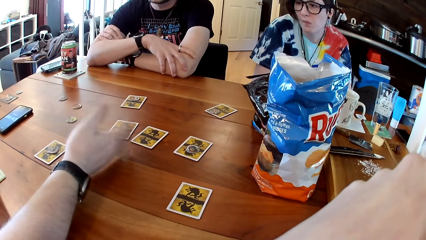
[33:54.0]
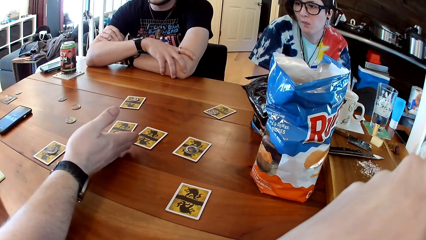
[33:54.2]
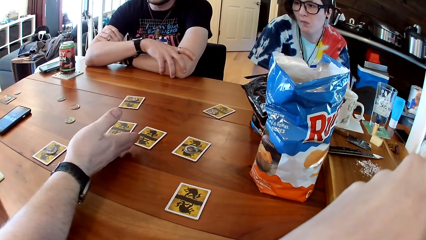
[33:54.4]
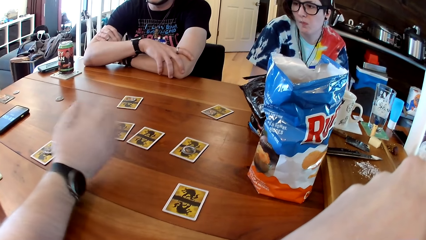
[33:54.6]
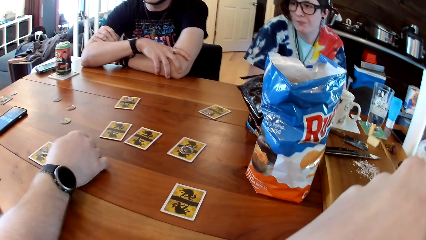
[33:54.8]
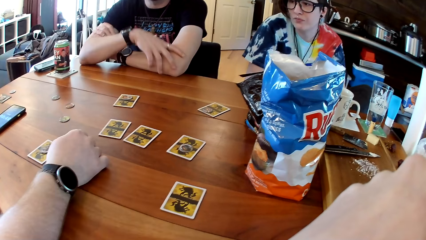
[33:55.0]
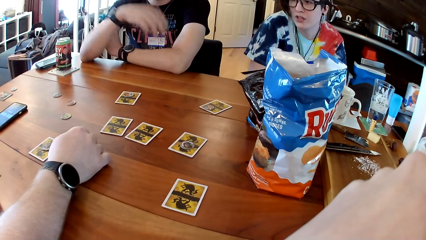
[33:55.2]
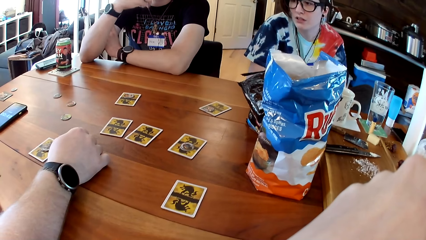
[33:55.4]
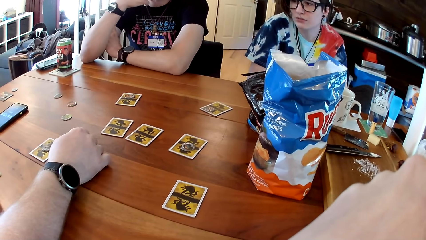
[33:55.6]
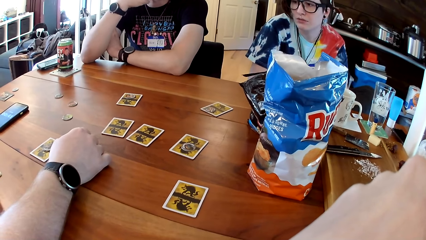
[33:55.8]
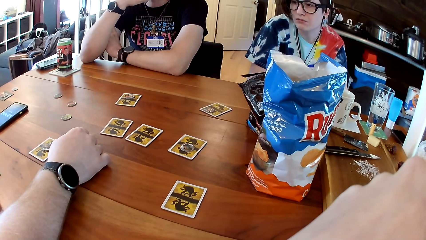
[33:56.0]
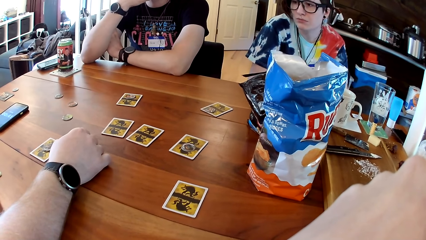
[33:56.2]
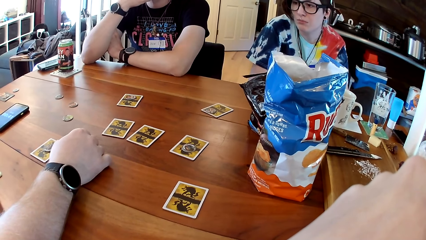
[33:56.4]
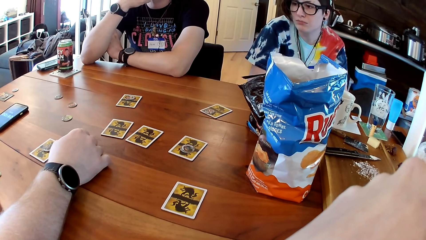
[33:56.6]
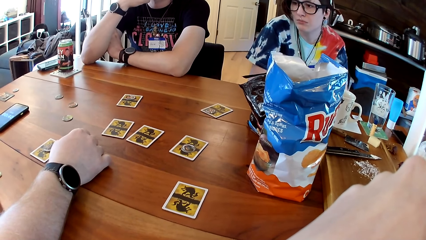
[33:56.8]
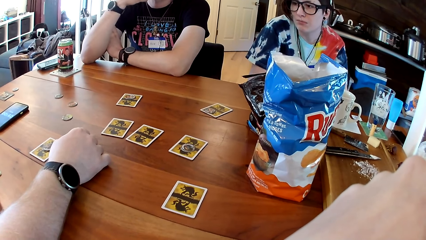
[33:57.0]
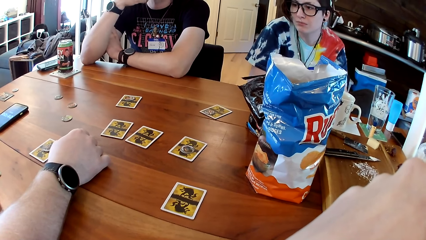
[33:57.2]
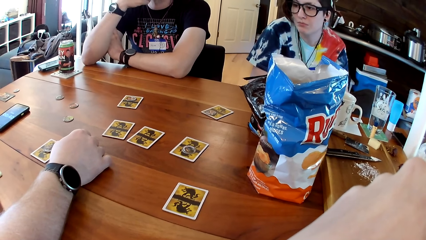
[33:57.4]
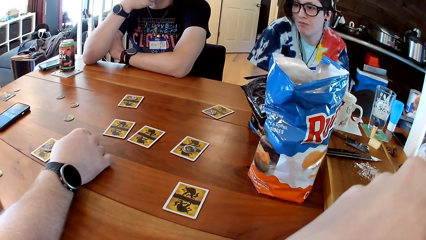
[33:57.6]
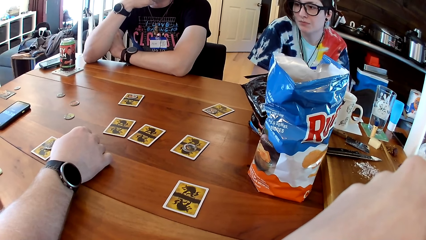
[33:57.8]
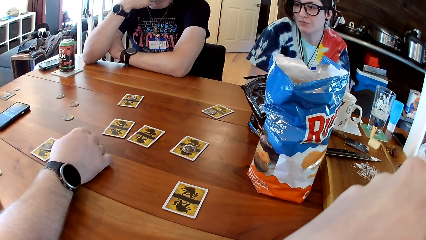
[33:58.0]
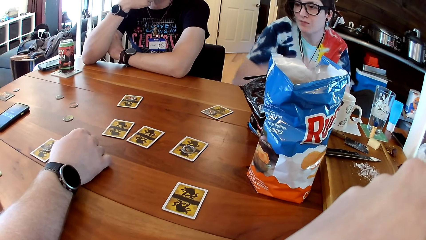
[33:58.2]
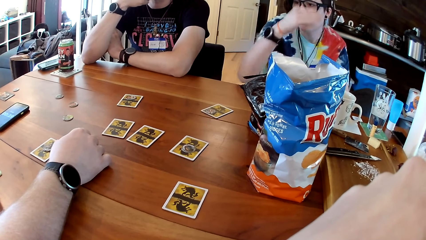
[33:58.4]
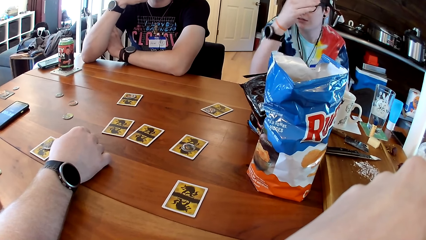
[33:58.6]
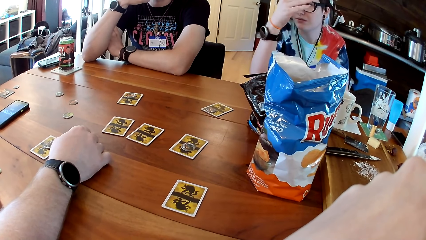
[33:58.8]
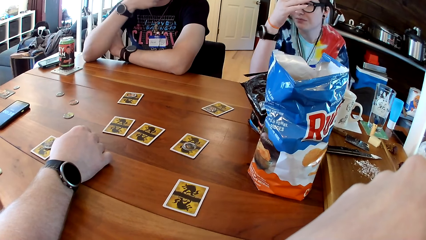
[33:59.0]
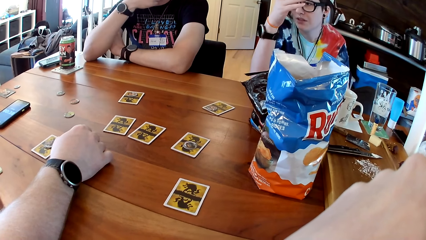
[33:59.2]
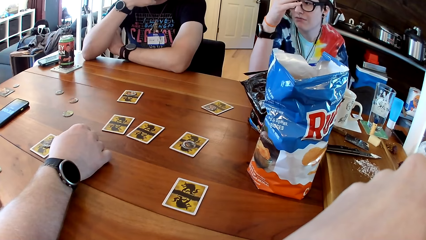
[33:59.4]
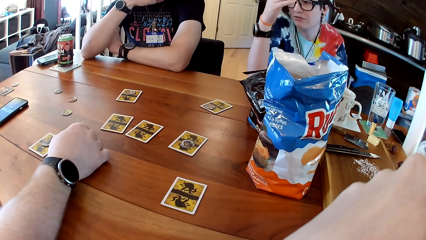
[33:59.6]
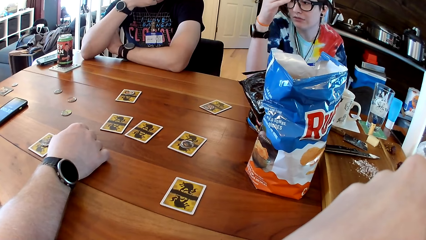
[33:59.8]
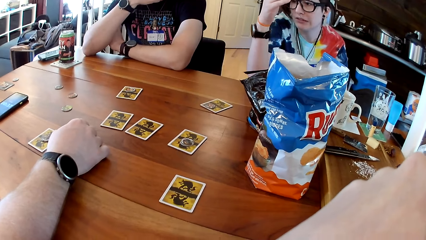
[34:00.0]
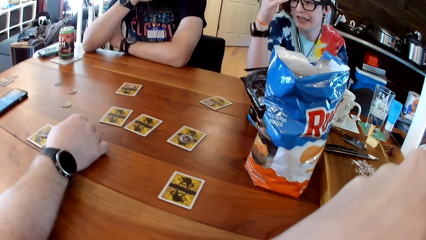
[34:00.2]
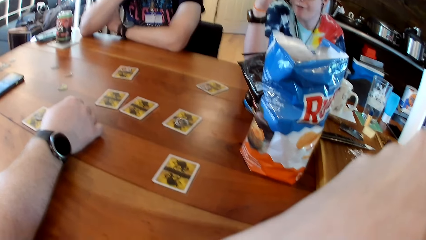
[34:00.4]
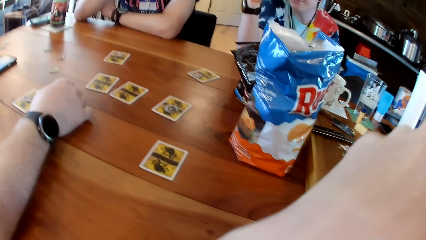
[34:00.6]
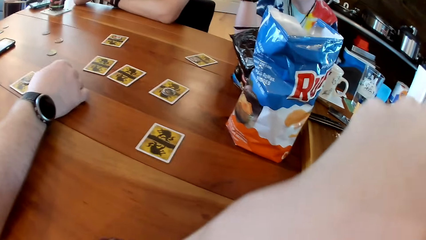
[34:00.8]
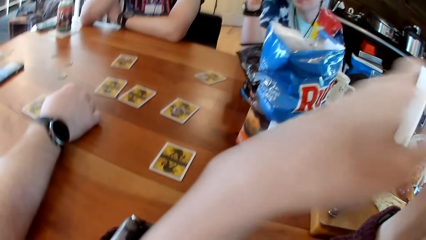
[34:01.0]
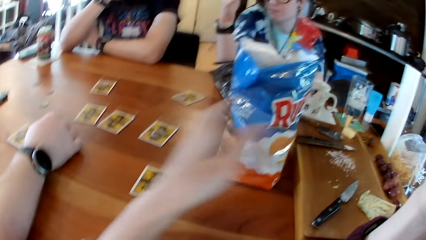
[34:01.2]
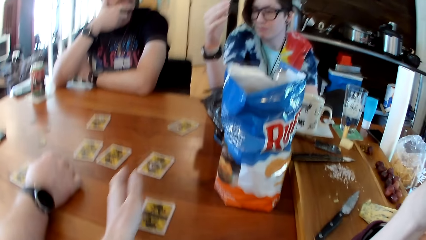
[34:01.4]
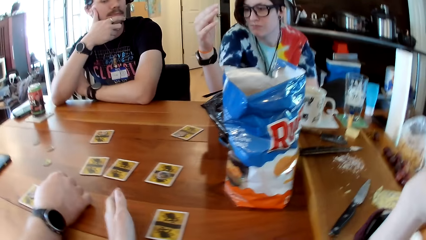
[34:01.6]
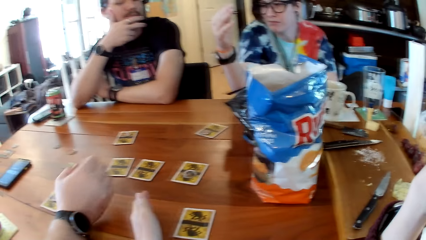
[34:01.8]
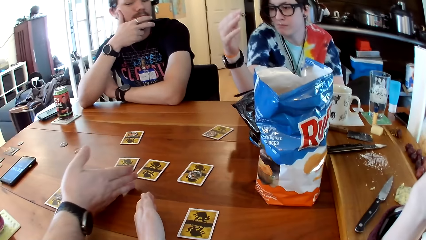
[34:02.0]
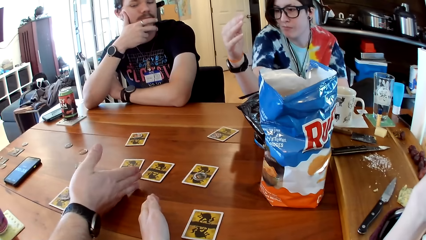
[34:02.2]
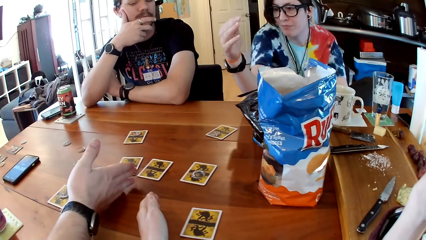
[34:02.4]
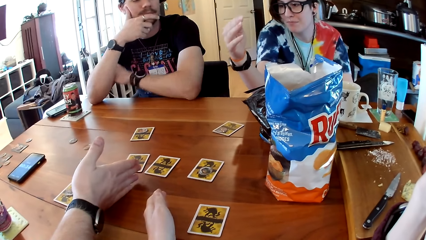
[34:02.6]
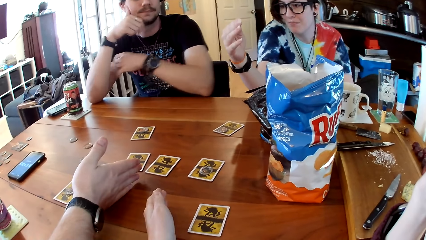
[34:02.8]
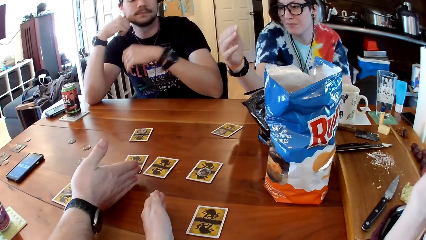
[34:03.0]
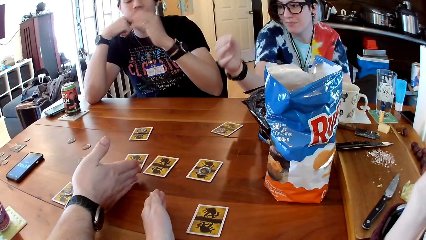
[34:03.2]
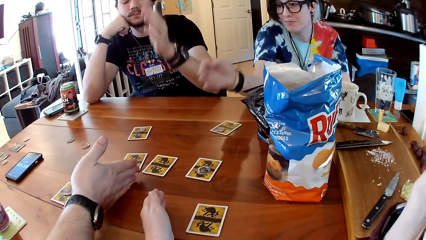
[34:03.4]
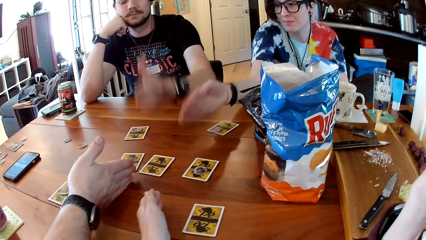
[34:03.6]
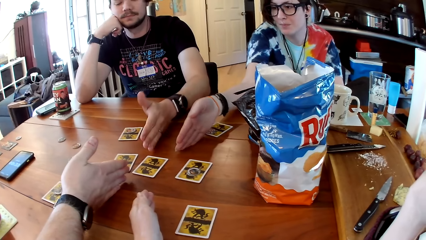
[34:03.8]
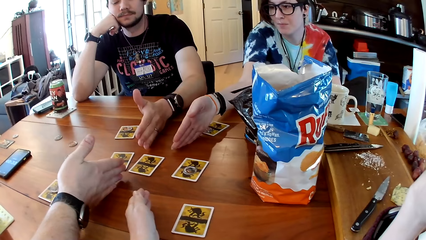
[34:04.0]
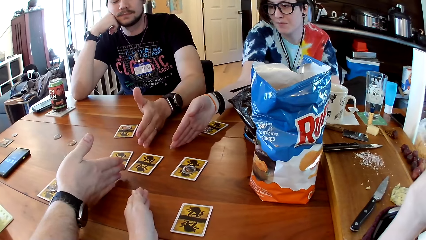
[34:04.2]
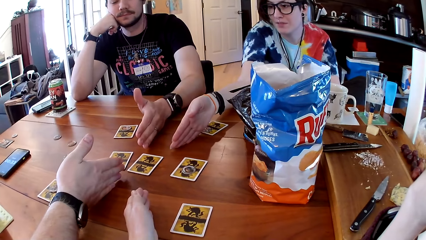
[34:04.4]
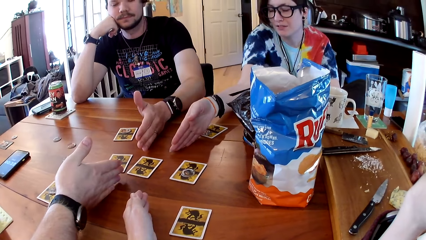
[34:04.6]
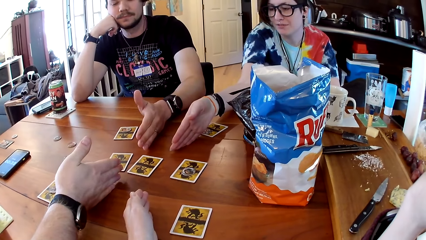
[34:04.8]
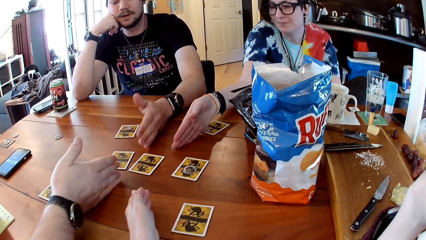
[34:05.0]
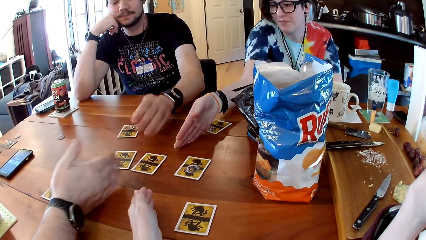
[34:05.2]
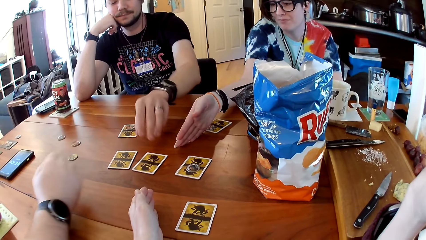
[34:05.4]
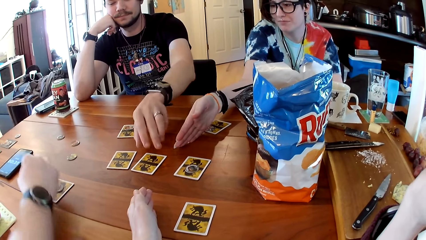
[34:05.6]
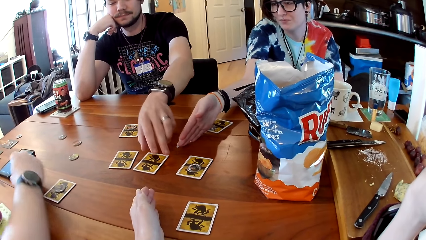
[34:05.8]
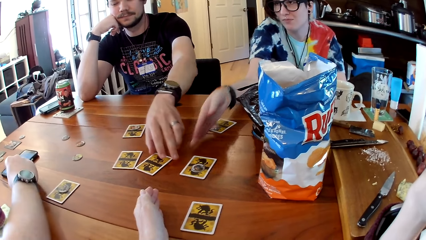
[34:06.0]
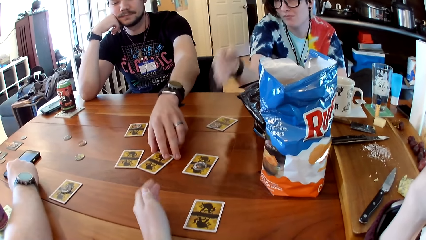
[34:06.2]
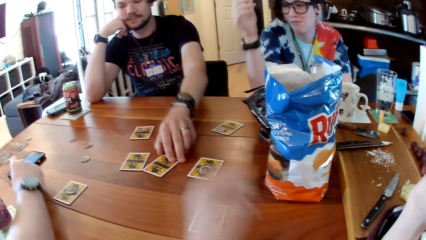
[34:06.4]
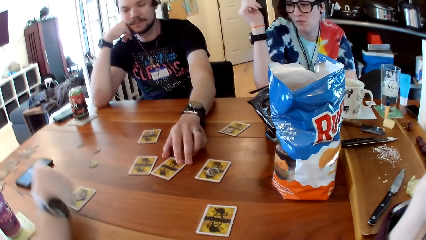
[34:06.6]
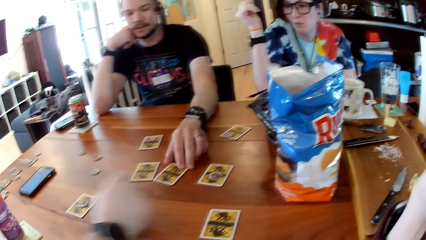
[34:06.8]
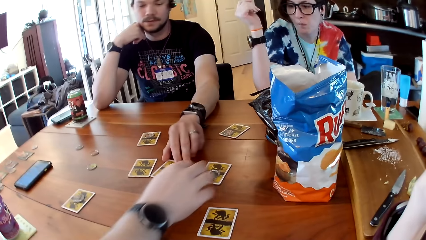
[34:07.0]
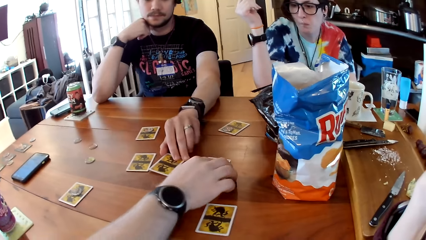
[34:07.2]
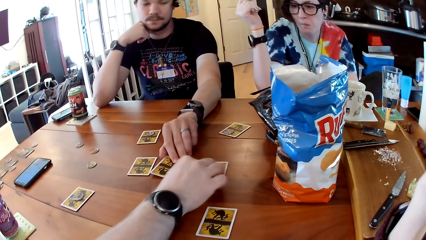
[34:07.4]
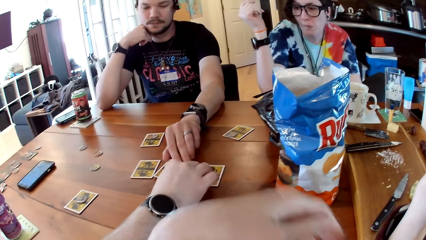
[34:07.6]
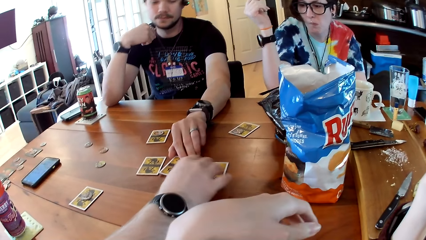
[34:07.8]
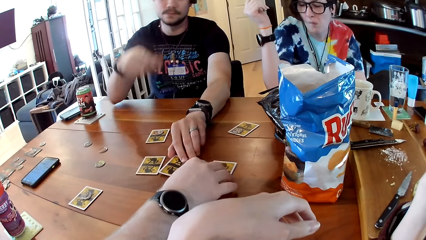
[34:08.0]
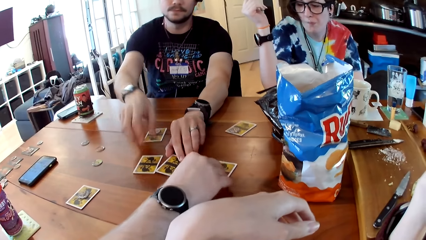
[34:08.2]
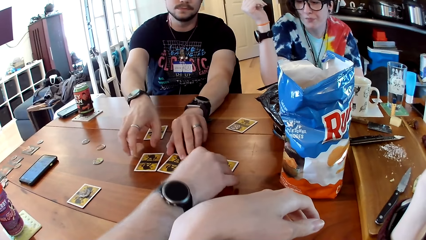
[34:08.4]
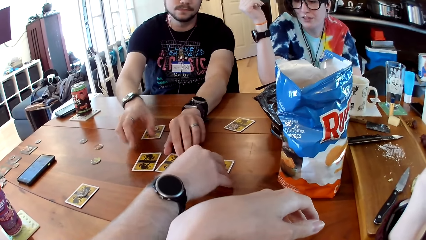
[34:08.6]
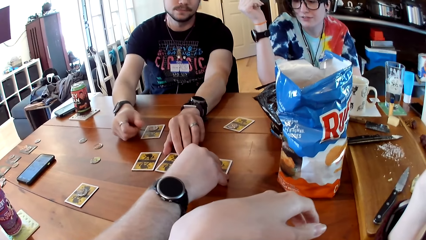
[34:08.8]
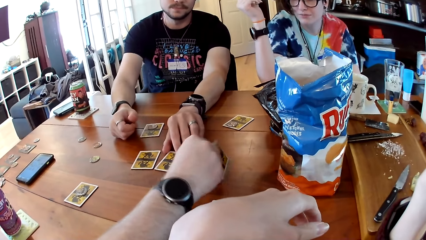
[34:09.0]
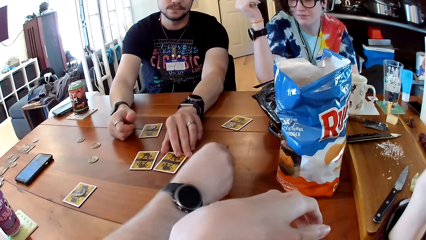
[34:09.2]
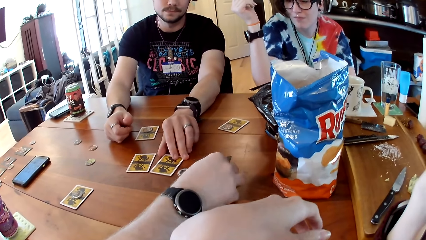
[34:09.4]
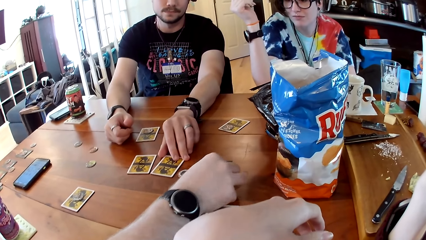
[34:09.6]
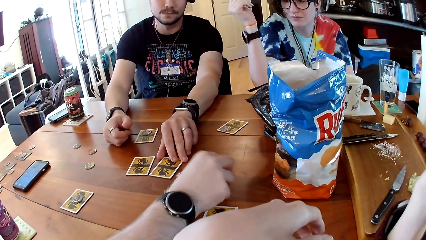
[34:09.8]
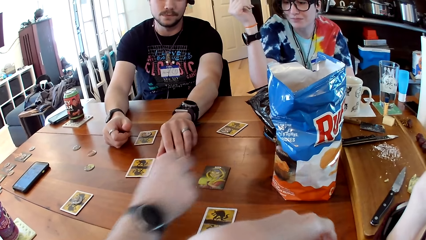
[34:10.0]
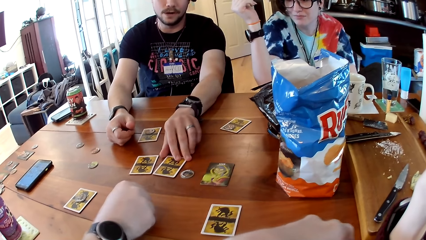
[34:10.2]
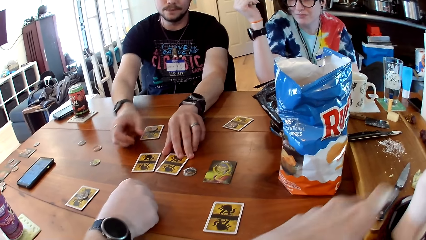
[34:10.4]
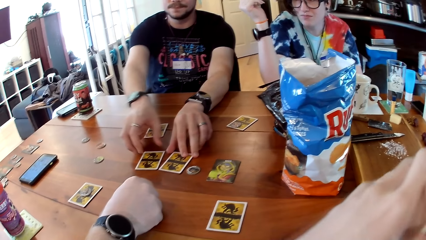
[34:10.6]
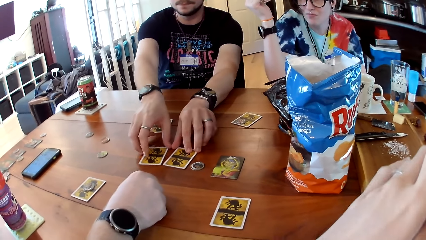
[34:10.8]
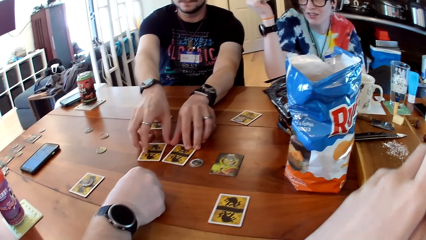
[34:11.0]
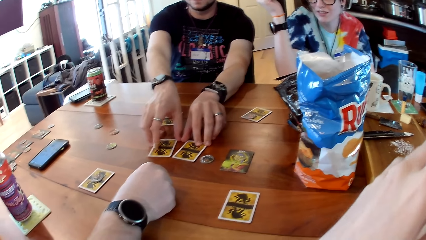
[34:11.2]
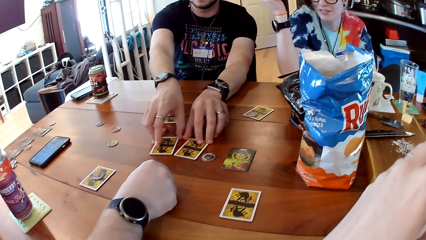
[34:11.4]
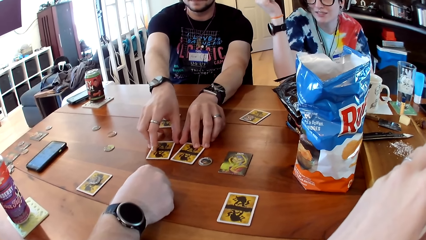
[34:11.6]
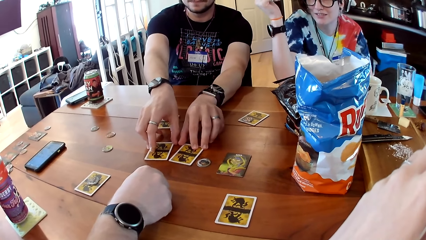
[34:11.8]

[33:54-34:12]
The camera wearer places her hand on the table. A person puts his hand on the table. Another person places her hand on the table. A third person presses his phone. The third person turns a card on the table.
